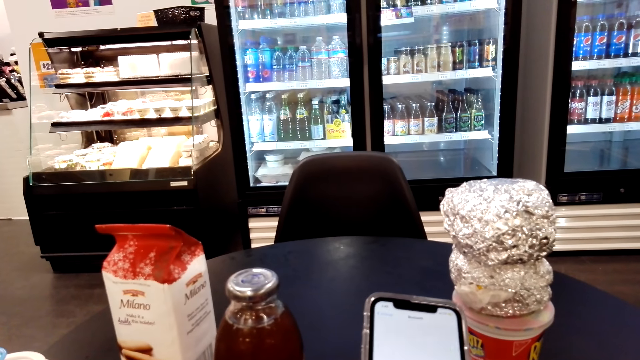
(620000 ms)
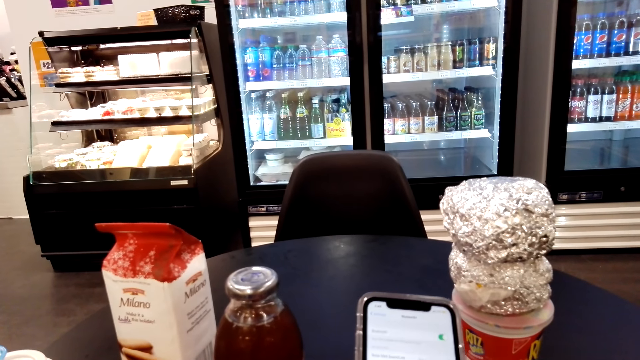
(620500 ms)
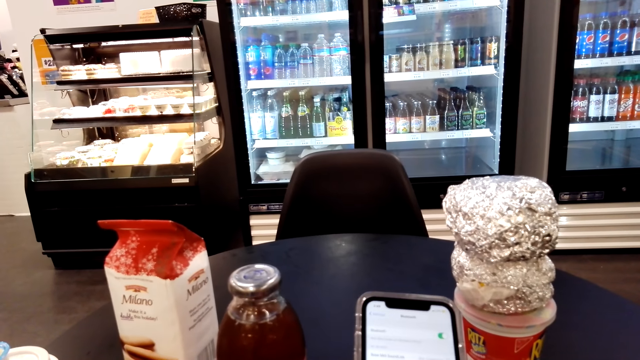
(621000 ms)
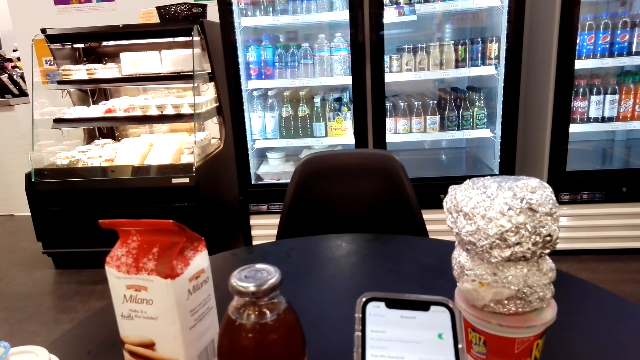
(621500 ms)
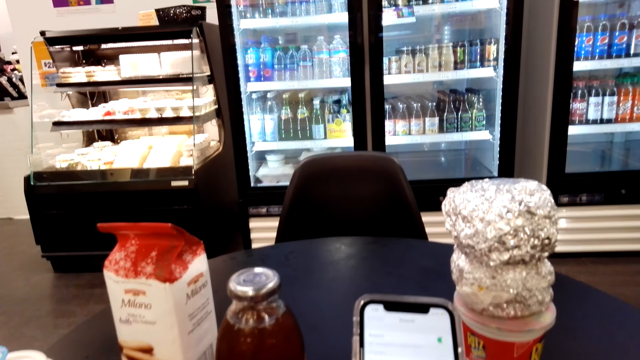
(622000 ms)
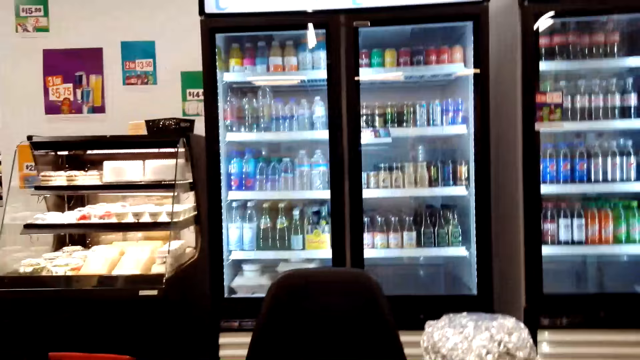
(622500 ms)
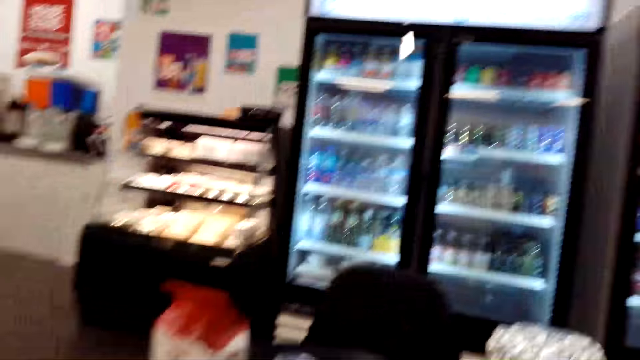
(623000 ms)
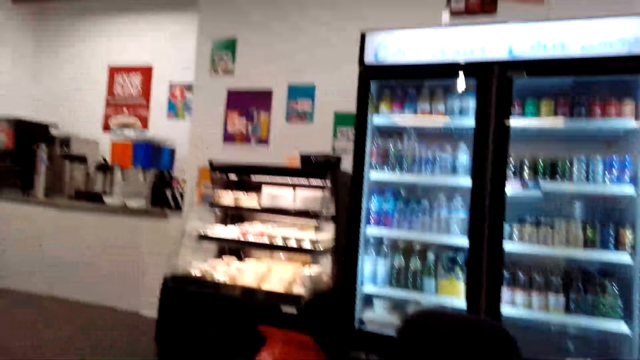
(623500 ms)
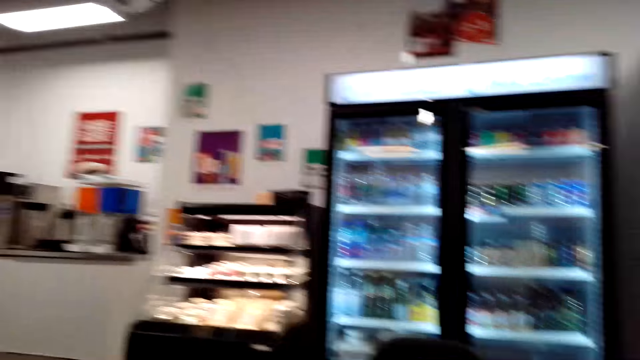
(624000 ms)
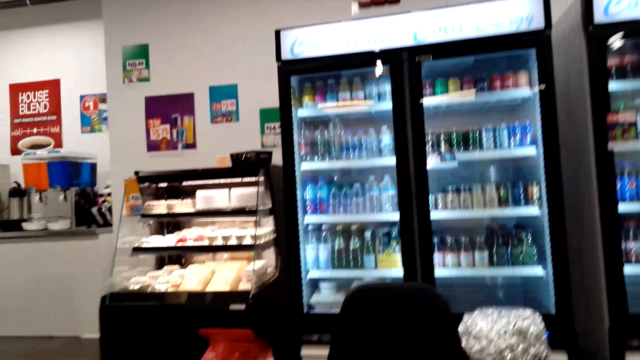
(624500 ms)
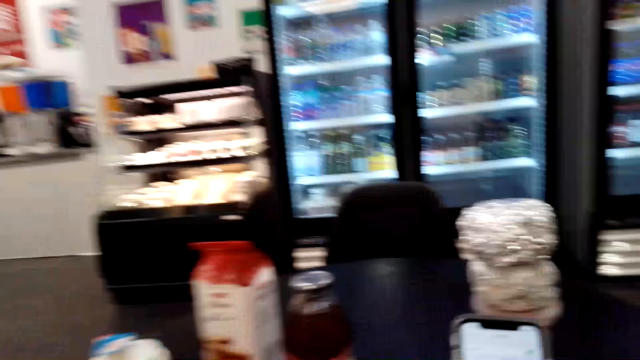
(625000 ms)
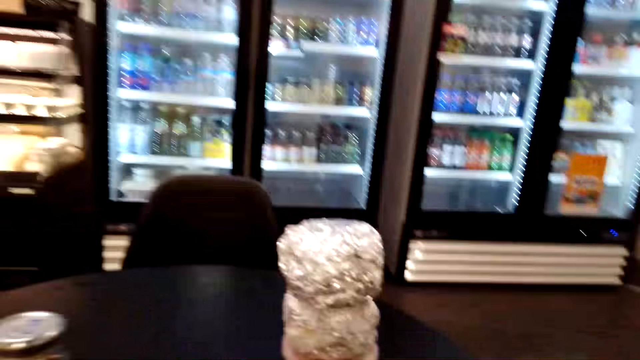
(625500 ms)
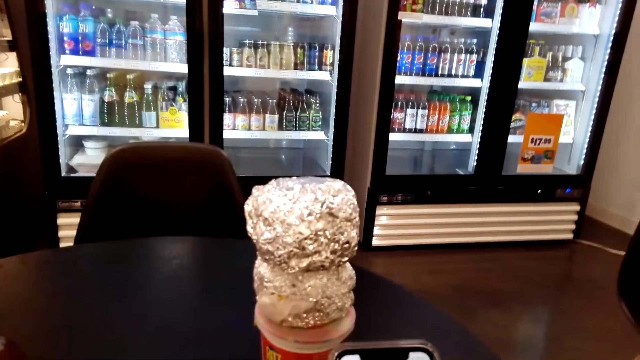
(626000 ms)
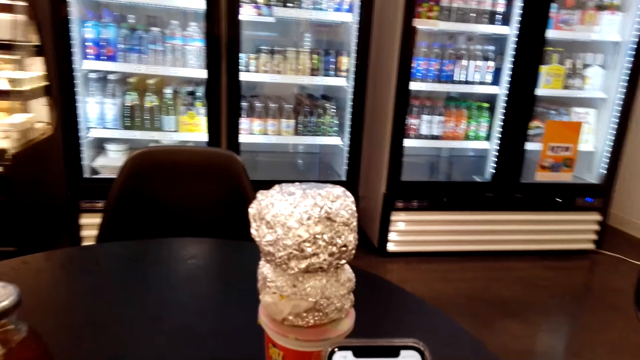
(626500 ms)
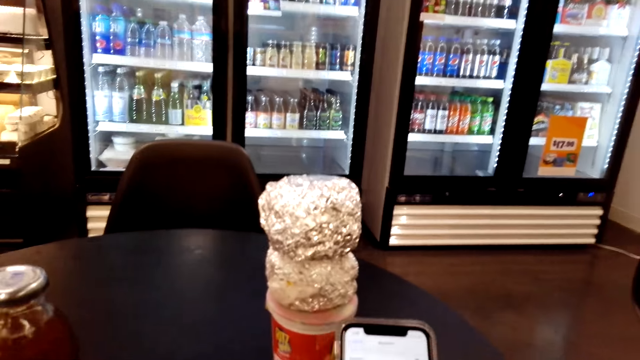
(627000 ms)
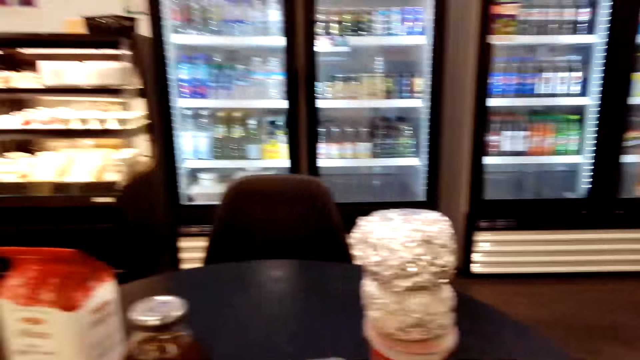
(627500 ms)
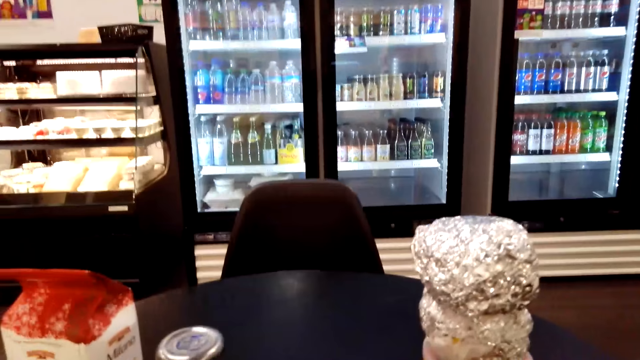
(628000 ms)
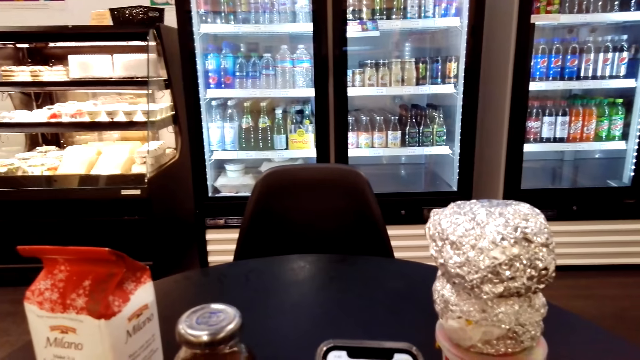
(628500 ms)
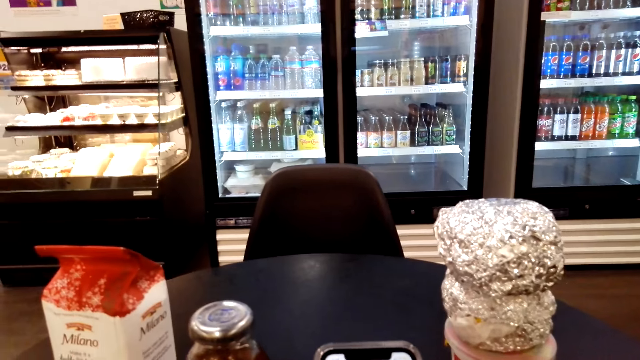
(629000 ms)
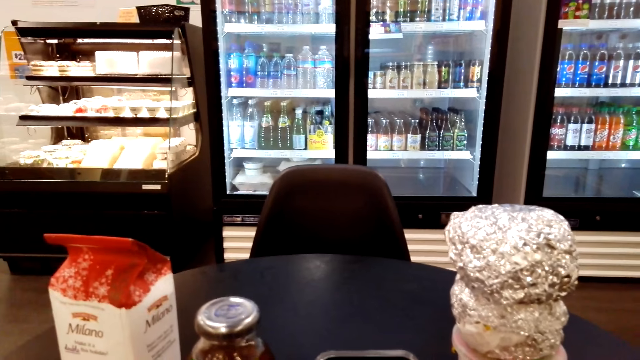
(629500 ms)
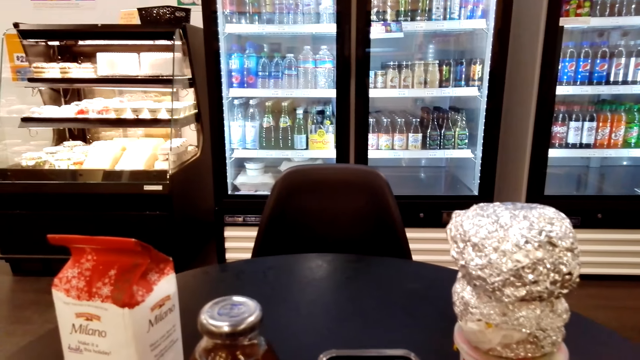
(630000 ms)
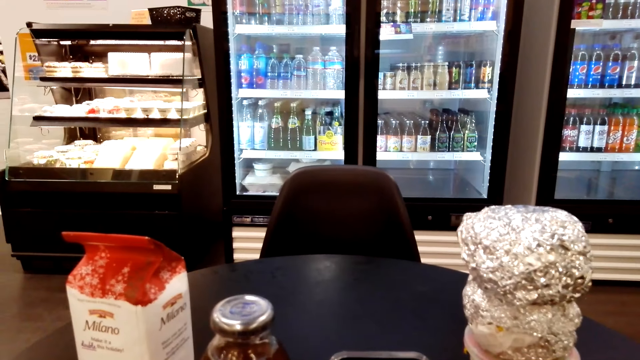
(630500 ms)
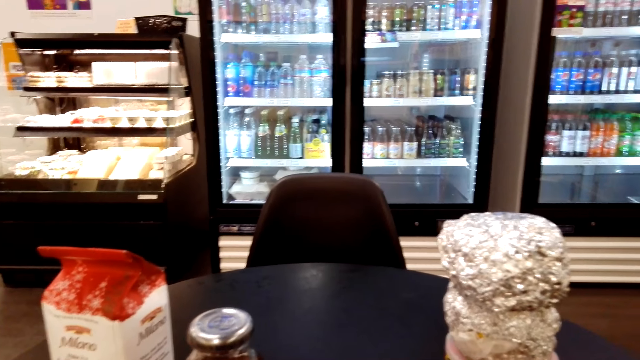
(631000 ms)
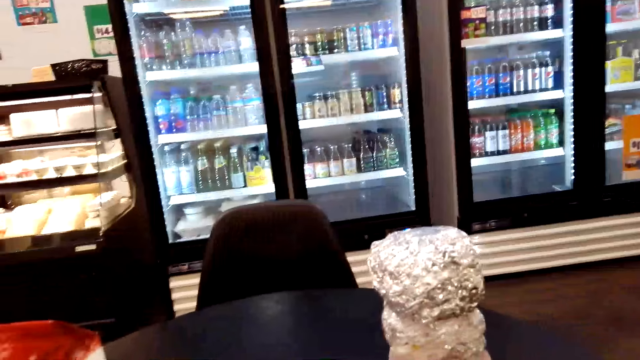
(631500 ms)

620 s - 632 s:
The camera wearer holds the phone. They look around the convenience store.

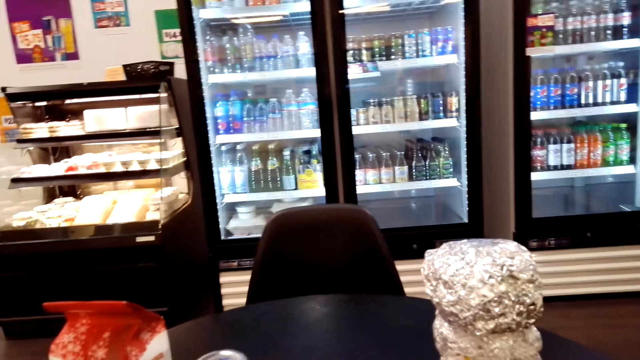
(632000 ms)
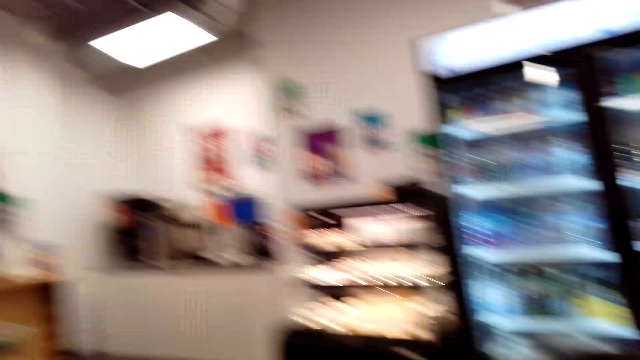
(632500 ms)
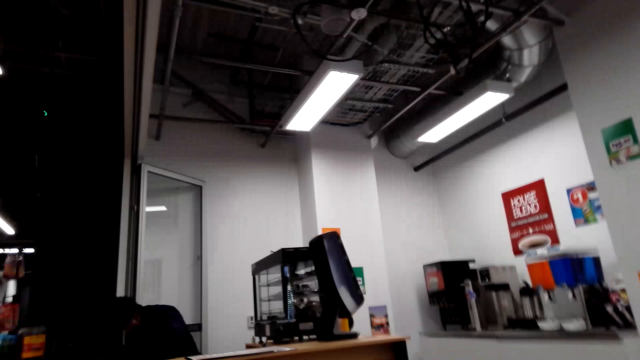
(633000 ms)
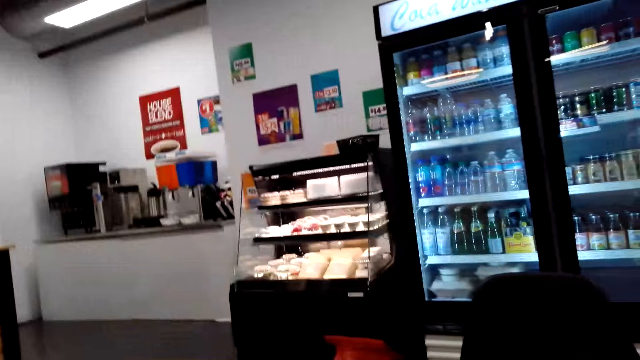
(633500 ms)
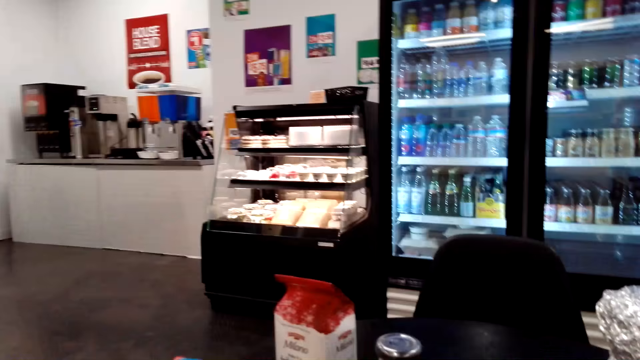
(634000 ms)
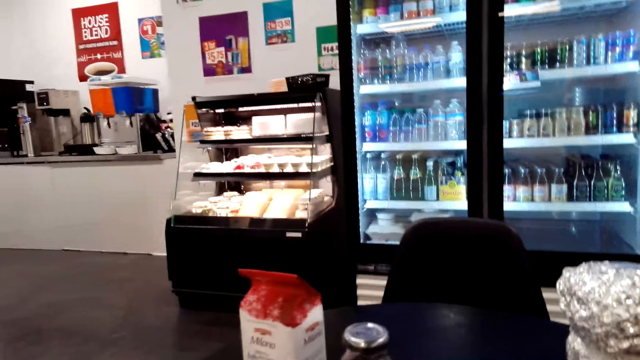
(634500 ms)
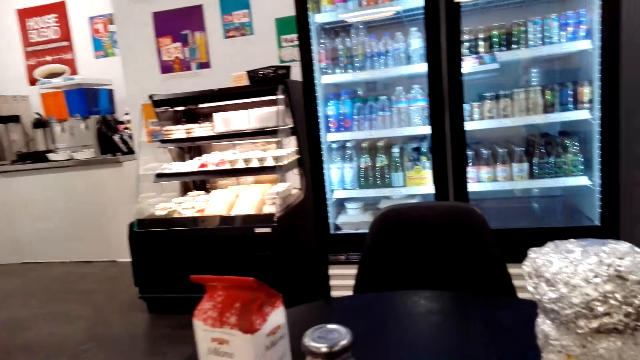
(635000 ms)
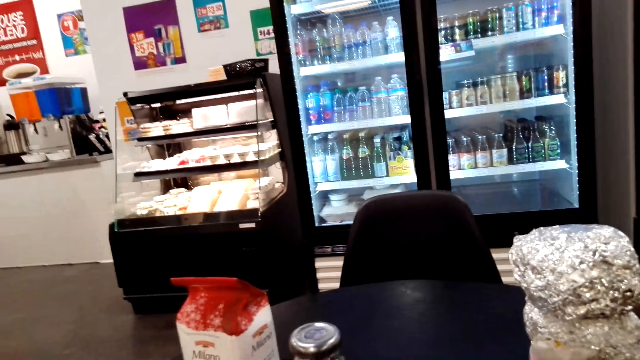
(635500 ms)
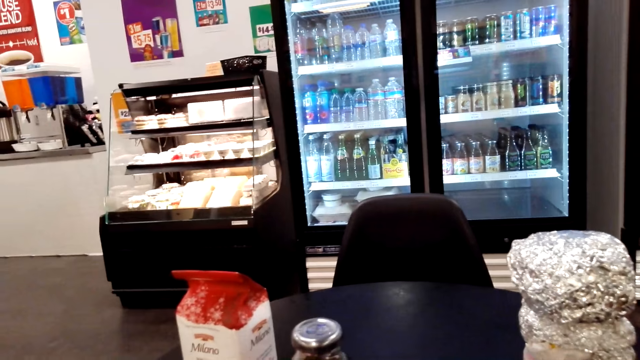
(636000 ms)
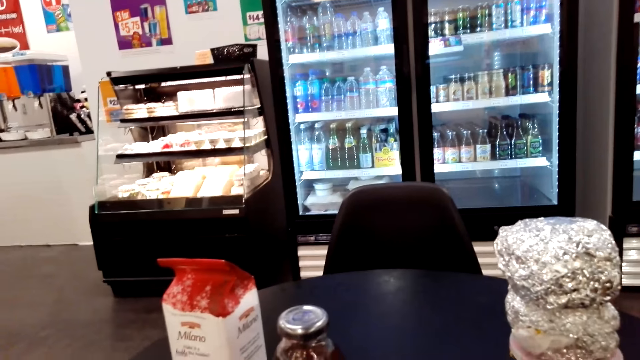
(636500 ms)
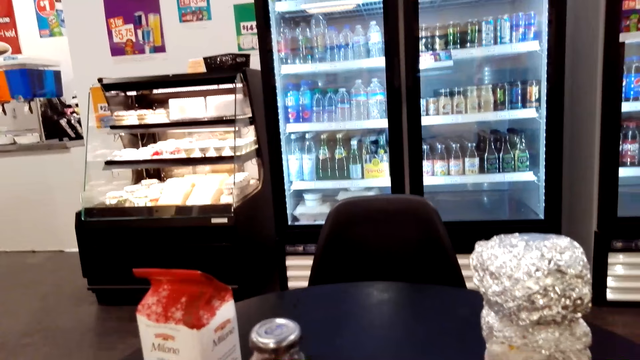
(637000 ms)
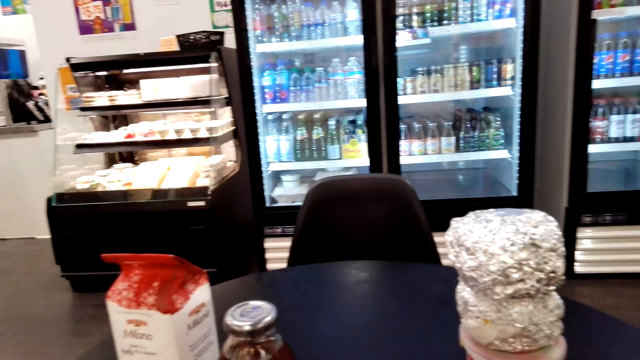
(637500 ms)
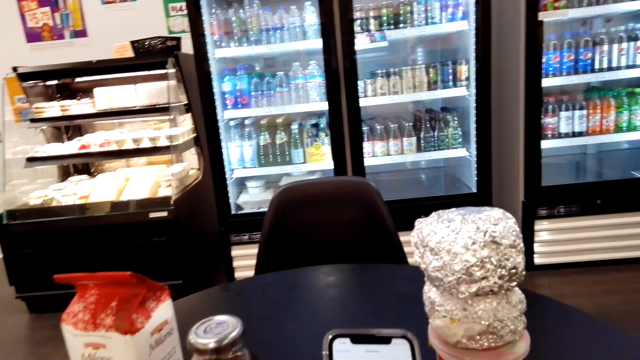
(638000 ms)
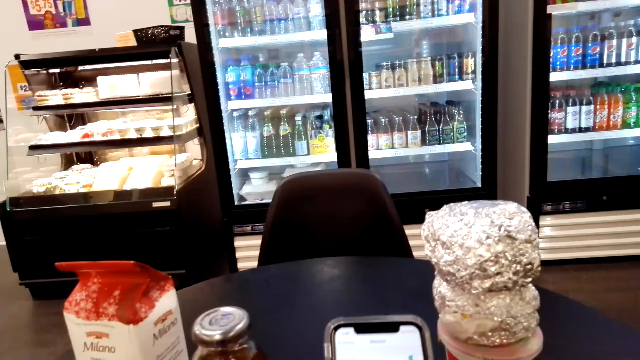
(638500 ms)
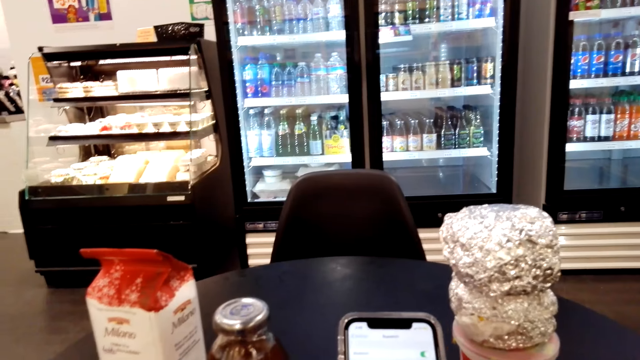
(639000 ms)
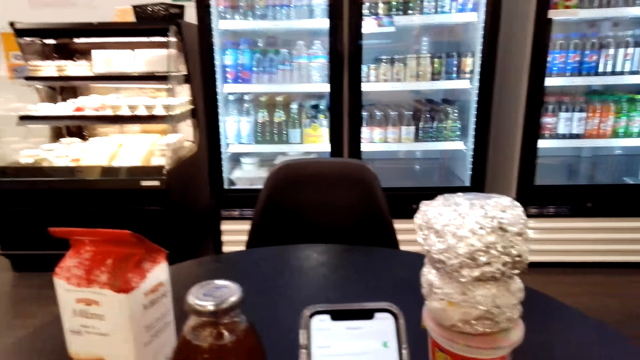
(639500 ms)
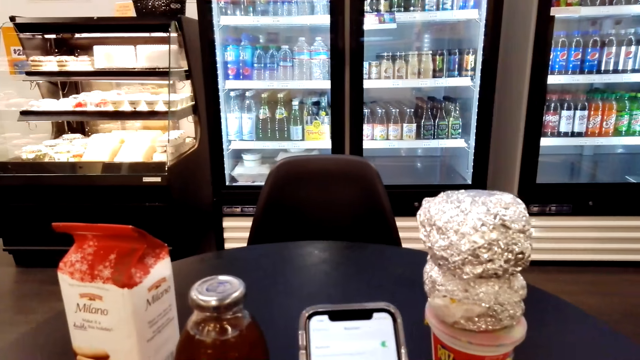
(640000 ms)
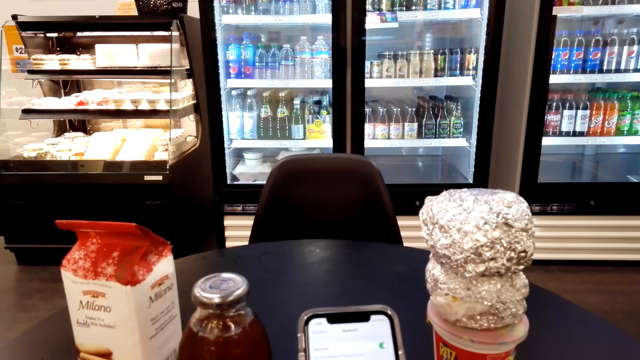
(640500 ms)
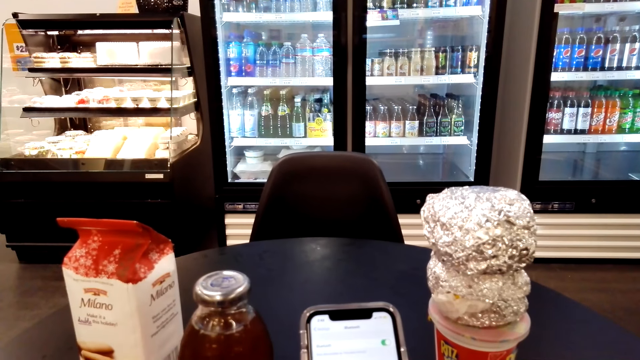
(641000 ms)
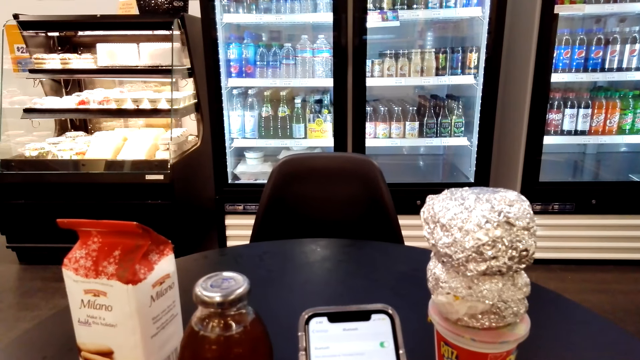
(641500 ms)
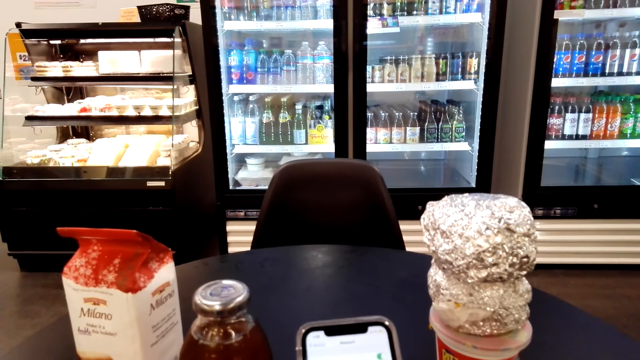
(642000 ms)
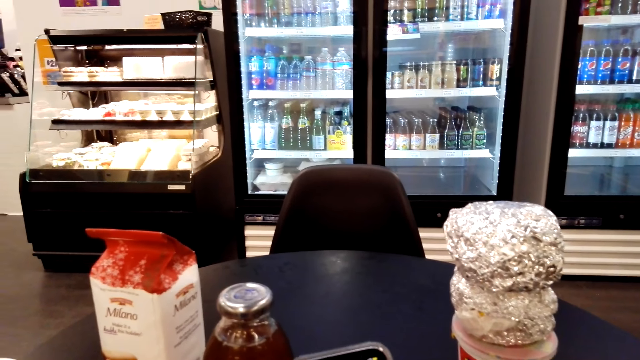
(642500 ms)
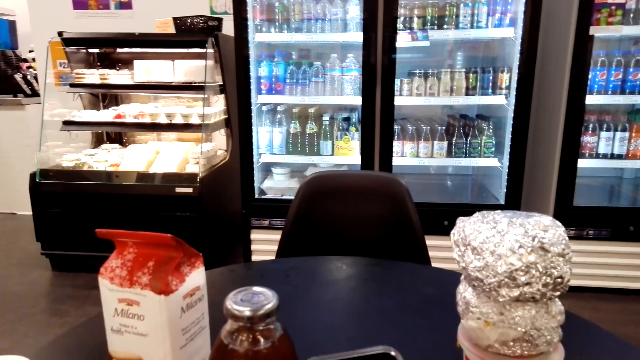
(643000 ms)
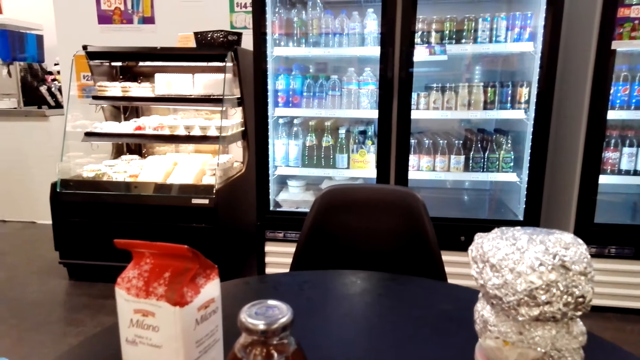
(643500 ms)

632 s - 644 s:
The camera wearer looks at the phone. They hold the phone.
